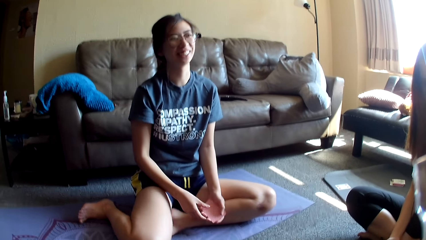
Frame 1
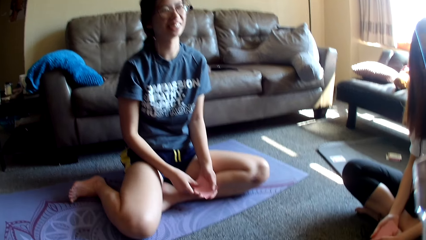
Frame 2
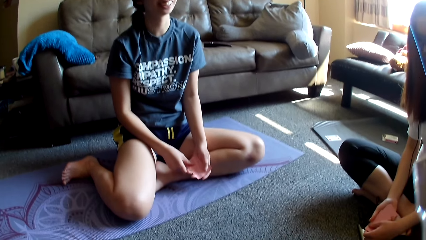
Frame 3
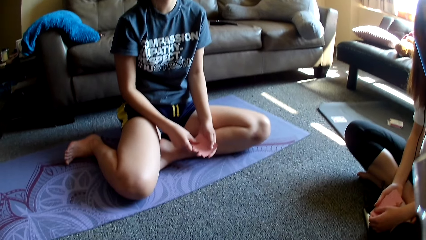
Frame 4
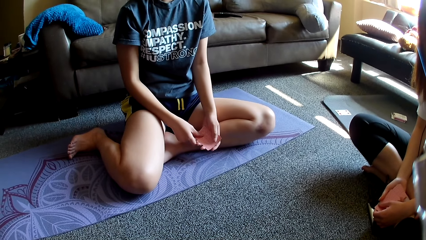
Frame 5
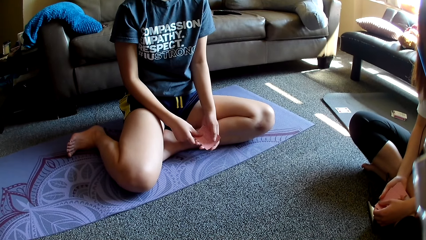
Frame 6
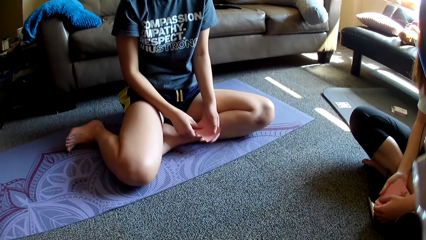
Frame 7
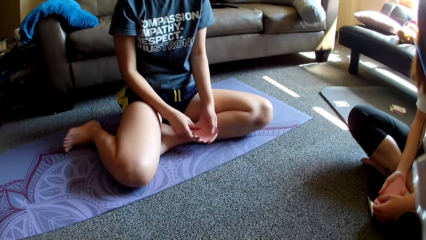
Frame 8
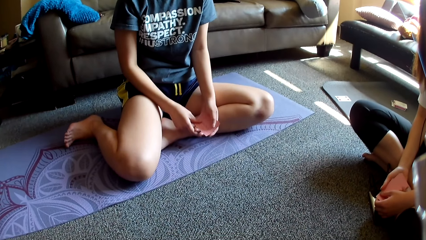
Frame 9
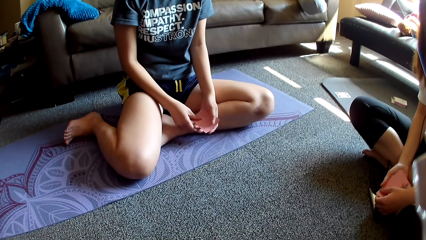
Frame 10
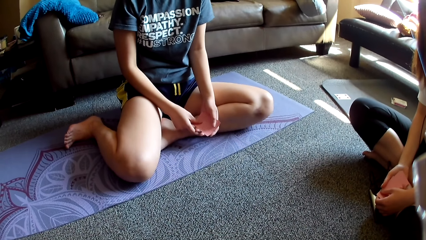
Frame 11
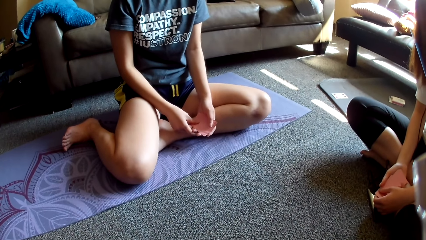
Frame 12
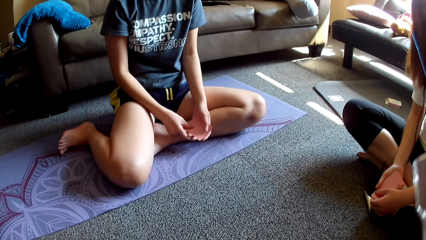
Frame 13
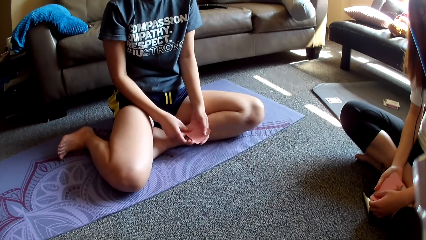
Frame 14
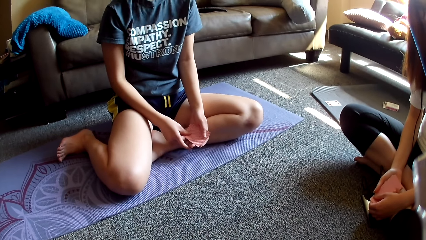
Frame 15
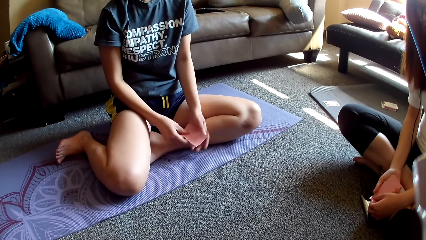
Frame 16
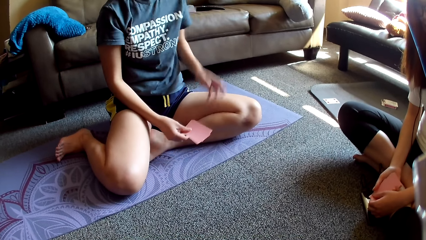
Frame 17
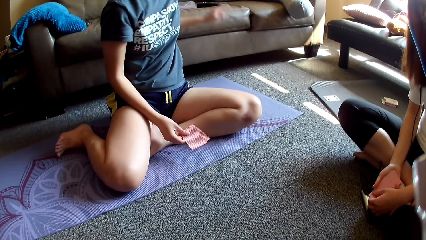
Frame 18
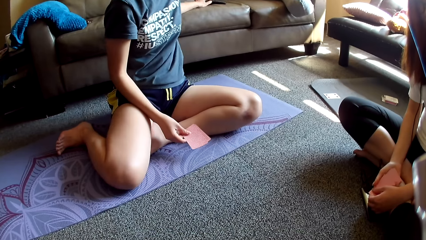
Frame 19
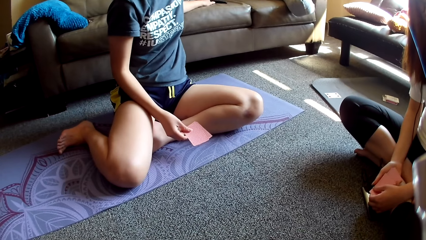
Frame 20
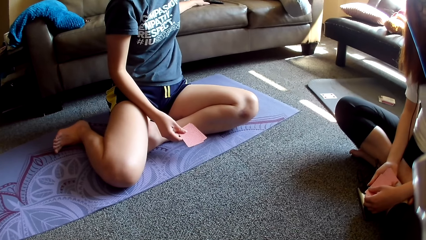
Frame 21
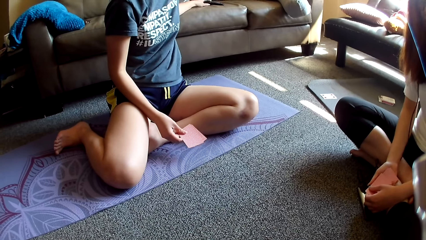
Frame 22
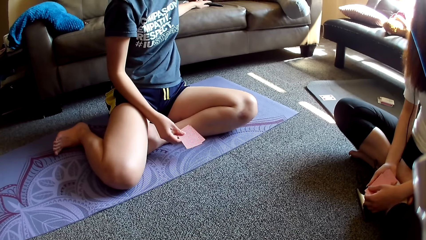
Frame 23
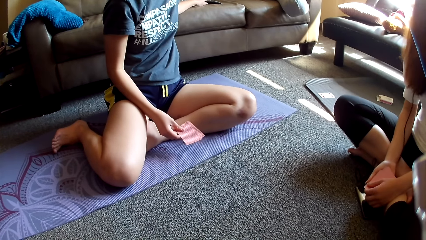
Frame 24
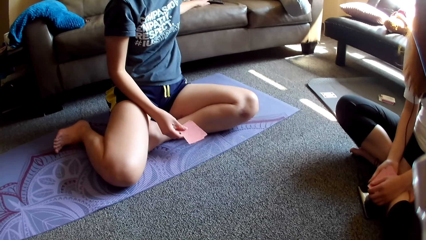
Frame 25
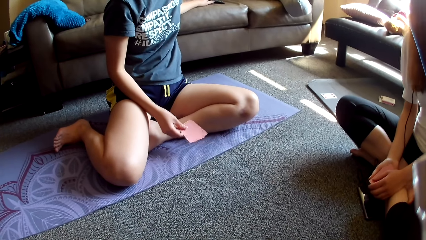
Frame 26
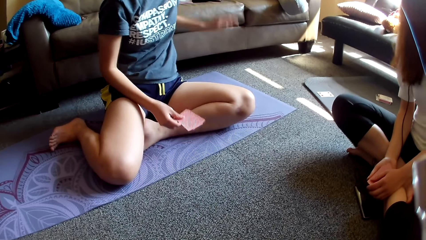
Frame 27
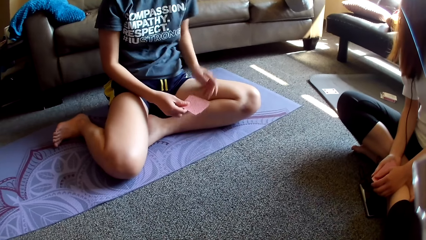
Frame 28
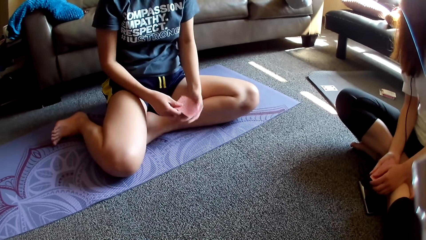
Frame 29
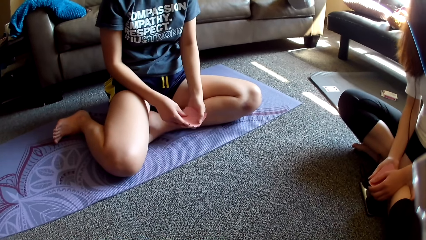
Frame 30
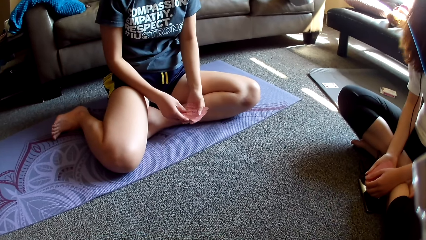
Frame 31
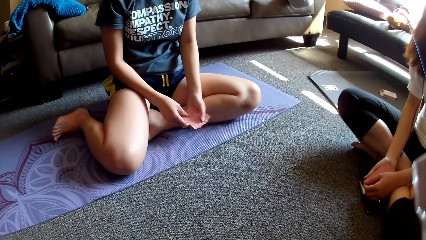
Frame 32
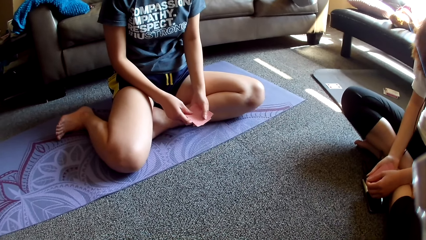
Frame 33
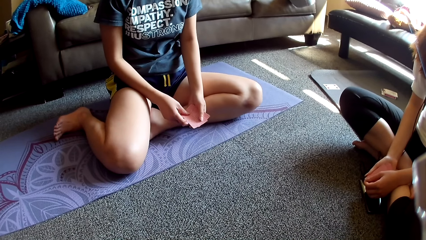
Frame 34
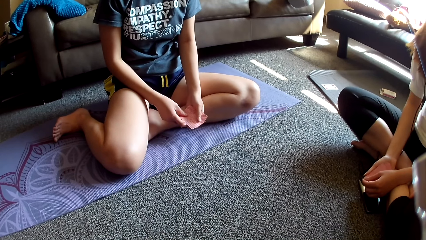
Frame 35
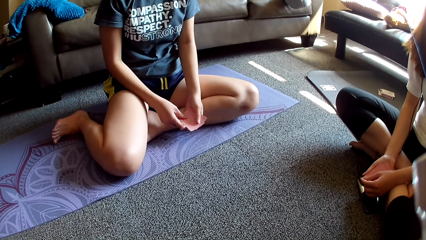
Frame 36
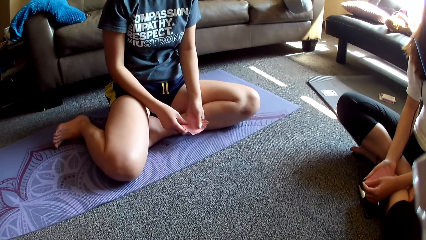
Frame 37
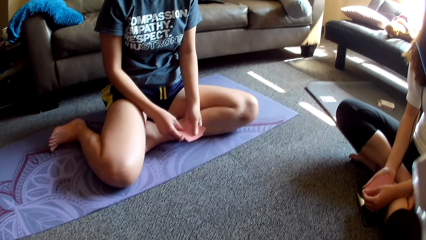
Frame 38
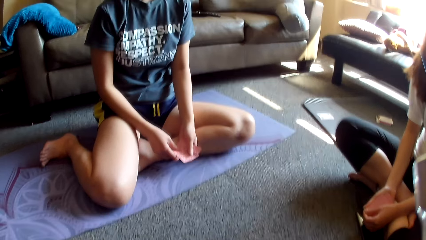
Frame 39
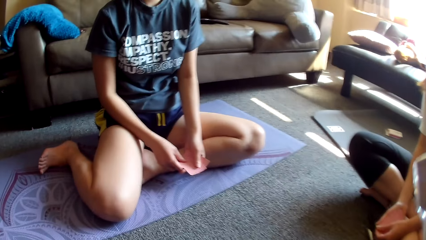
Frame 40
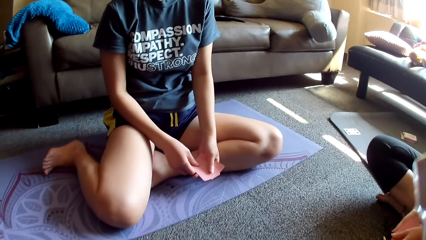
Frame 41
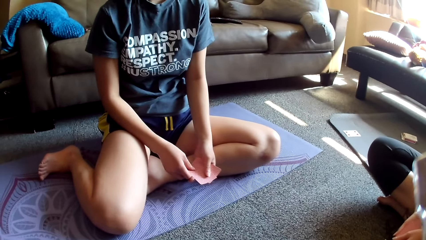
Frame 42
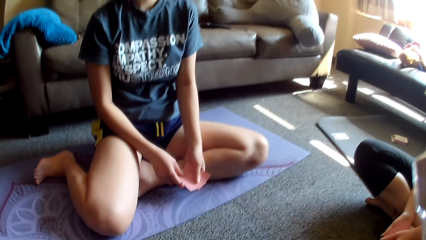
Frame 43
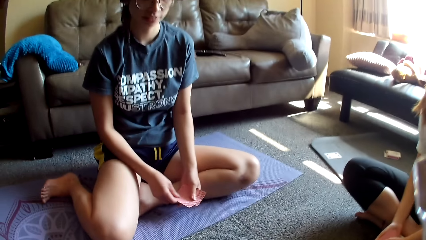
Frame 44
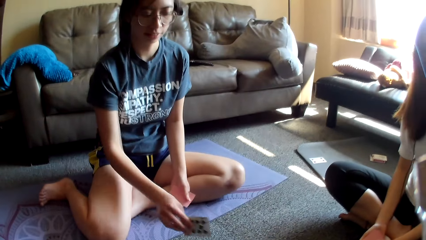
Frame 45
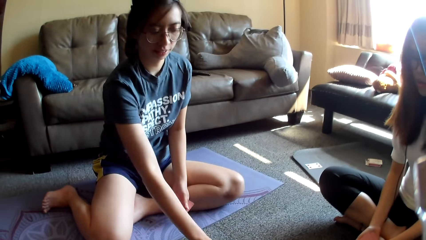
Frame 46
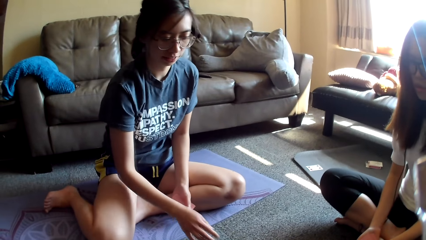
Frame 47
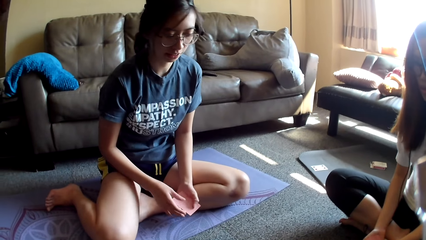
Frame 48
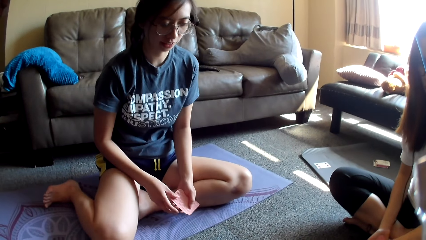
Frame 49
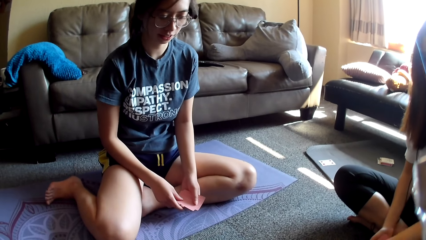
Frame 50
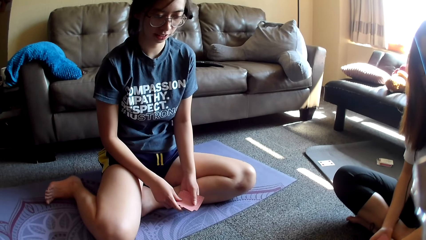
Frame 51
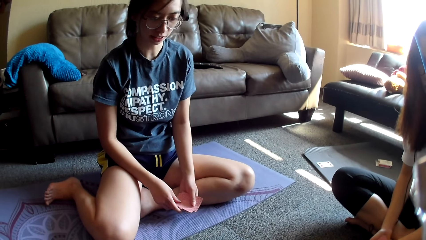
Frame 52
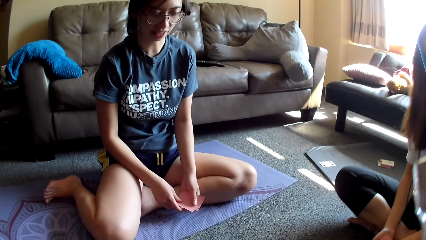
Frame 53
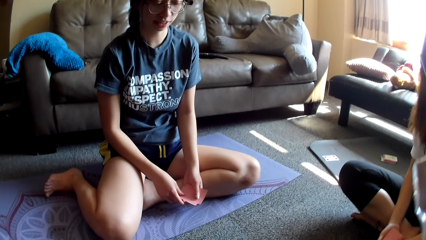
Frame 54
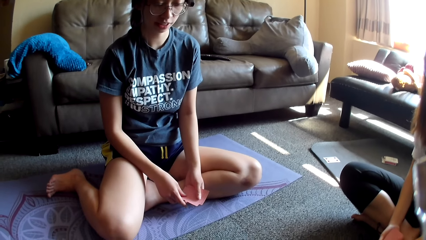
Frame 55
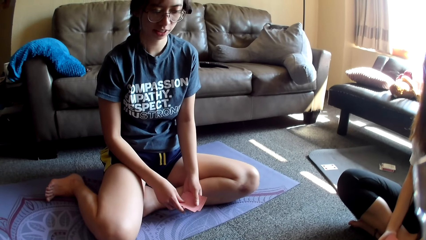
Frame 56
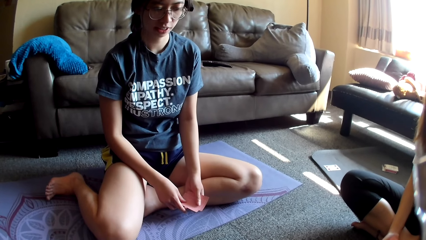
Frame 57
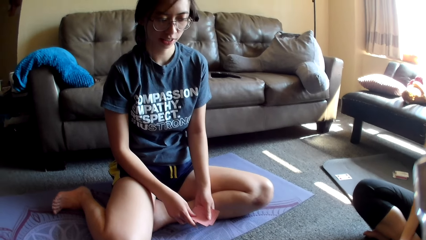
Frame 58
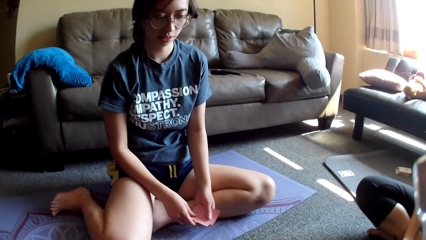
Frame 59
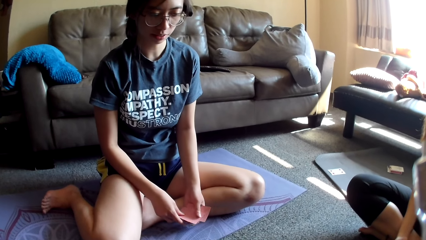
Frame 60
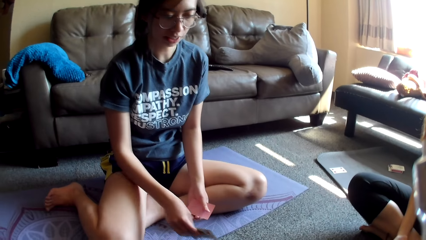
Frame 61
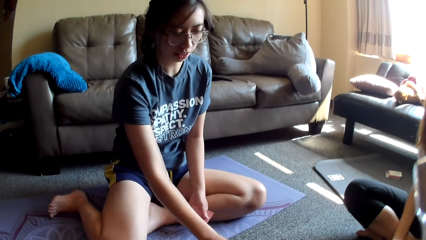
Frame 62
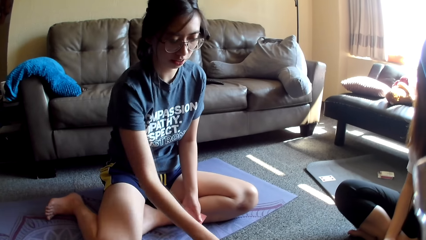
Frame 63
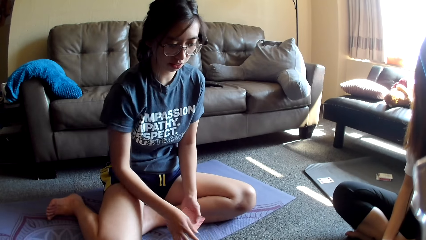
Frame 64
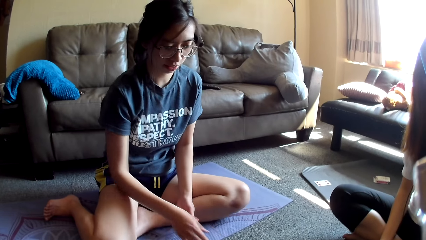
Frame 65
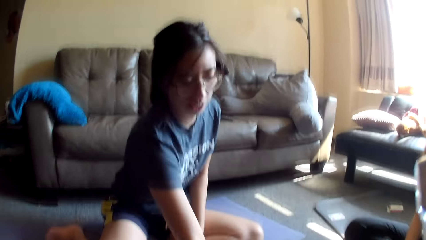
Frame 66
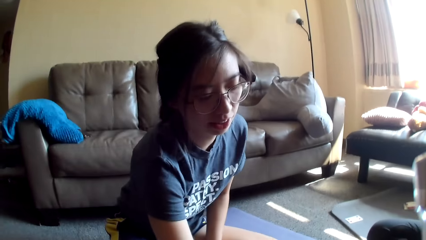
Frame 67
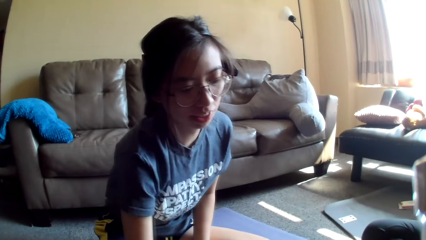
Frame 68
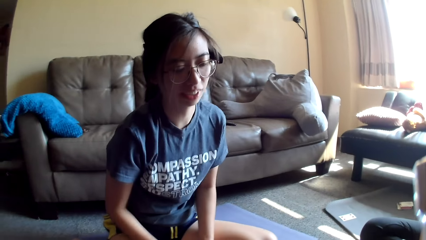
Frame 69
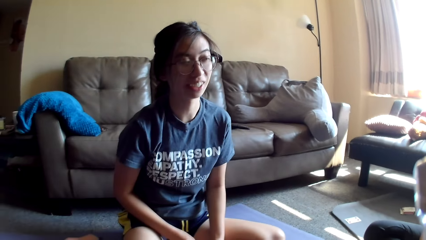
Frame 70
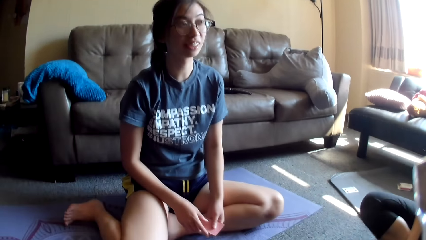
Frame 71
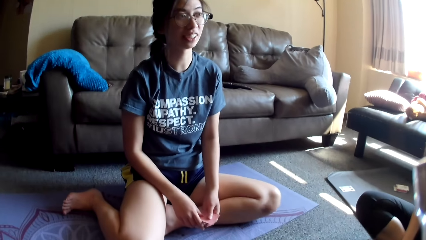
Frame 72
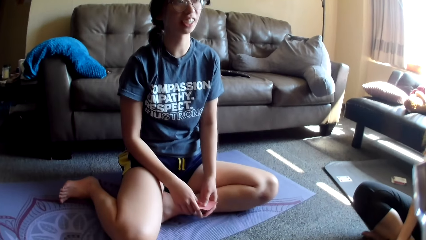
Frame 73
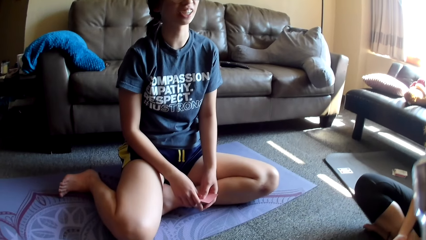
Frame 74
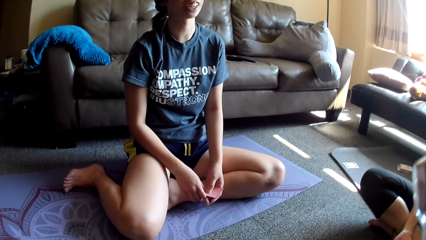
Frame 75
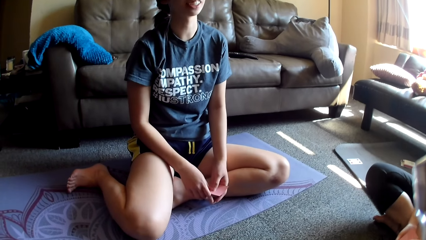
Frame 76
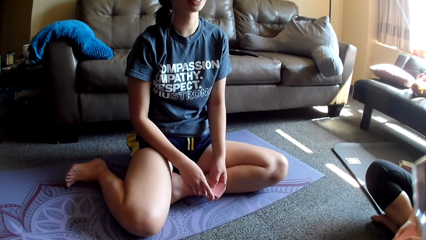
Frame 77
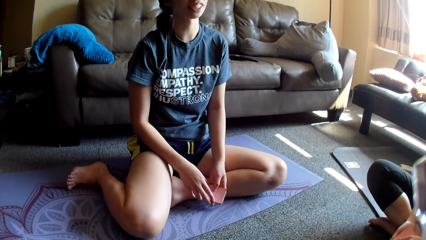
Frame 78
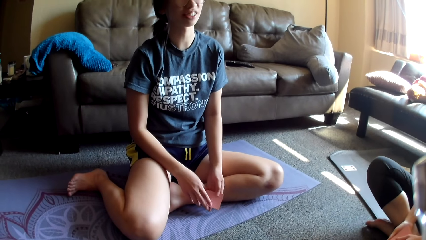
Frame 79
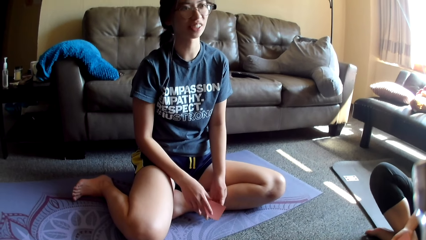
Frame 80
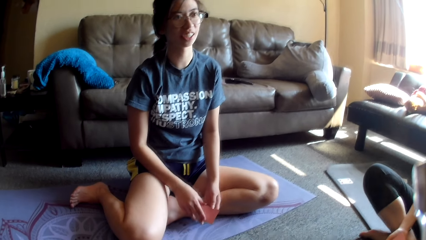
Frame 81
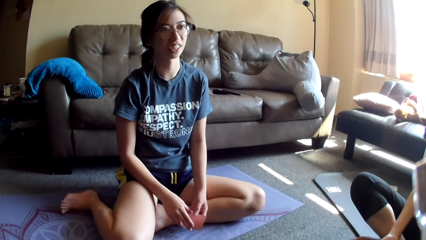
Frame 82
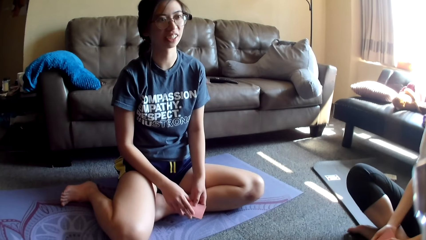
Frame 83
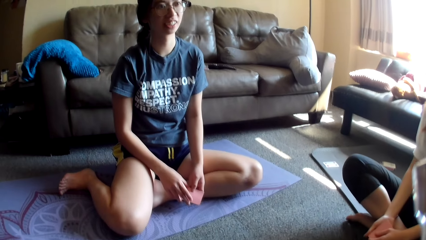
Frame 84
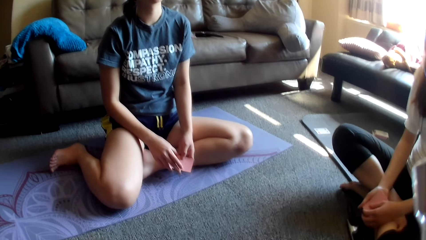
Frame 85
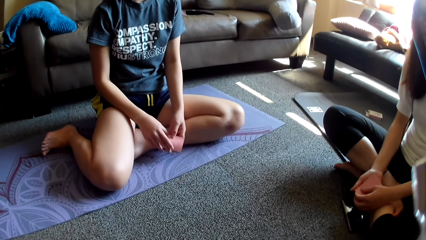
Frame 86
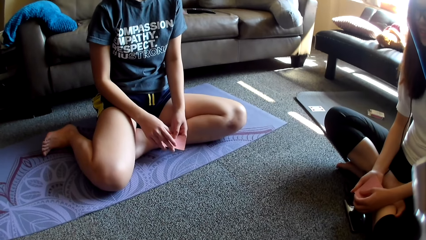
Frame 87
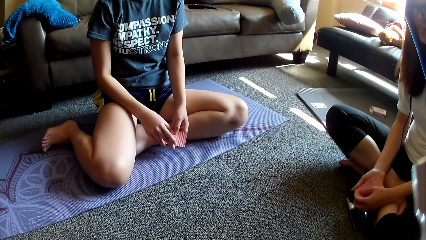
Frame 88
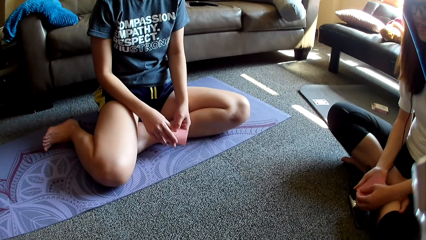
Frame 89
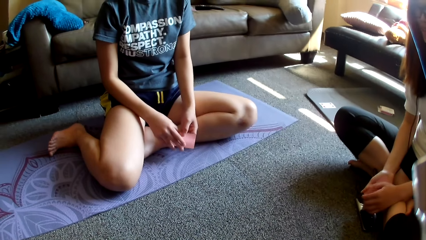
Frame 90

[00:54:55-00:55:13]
The first lady holds the cards. The first lady dances along the music. The first lady removes a hand from the cards, touches a remote control and presses something. The first lady holds the cards and places the card on the floor. The first lady holds the cards and places the card on the floor. The first lady holds the cards. The other lady lifts a leg.
